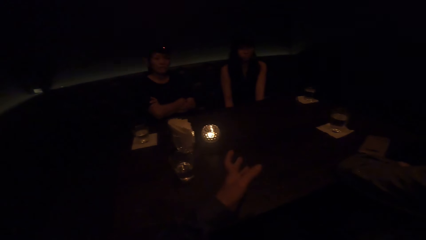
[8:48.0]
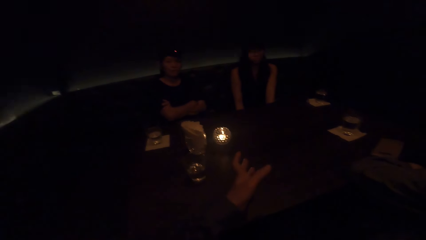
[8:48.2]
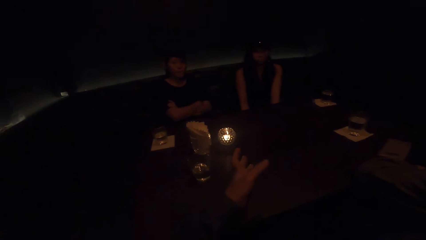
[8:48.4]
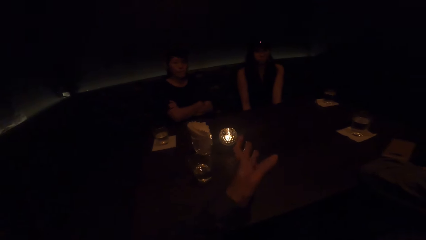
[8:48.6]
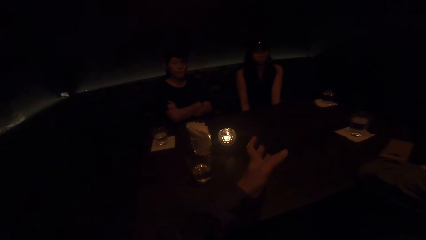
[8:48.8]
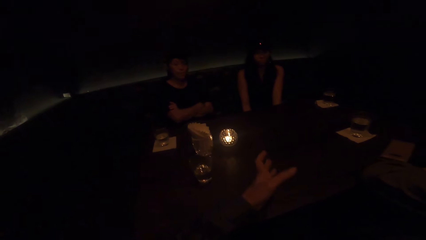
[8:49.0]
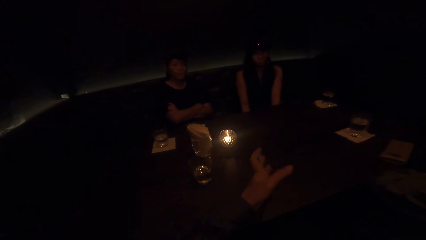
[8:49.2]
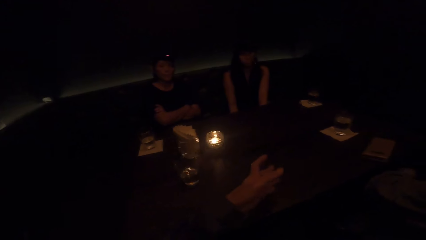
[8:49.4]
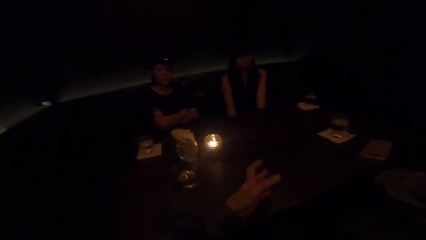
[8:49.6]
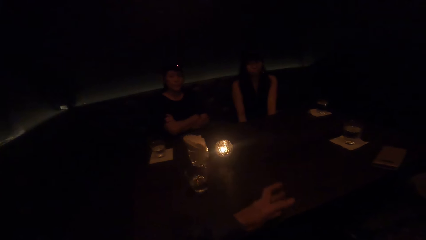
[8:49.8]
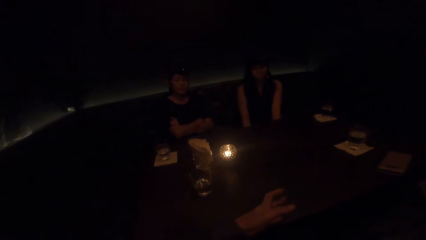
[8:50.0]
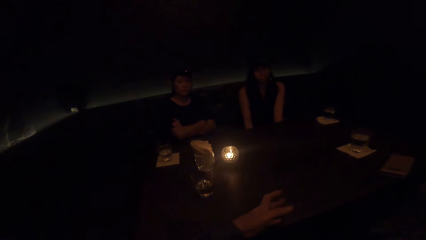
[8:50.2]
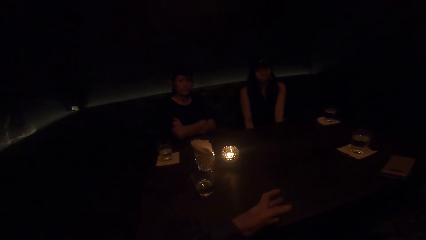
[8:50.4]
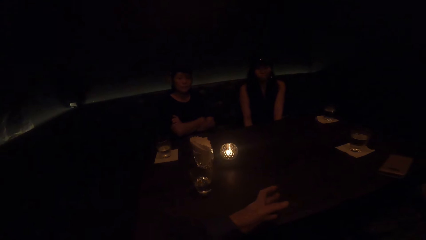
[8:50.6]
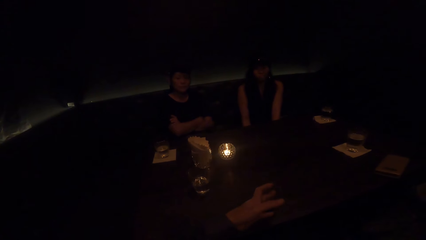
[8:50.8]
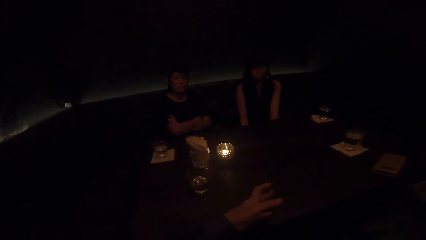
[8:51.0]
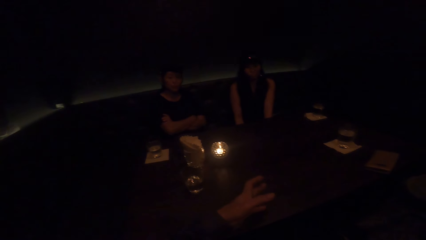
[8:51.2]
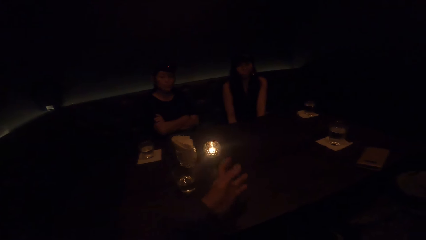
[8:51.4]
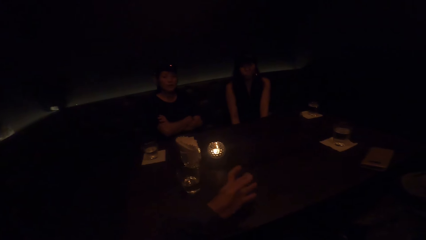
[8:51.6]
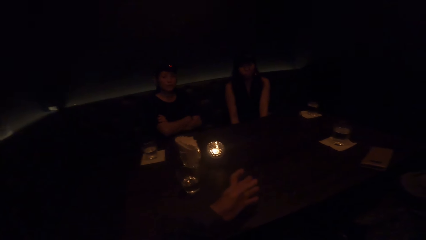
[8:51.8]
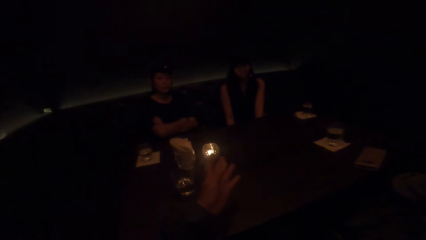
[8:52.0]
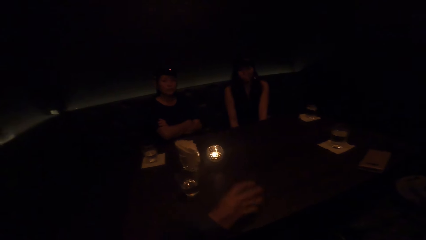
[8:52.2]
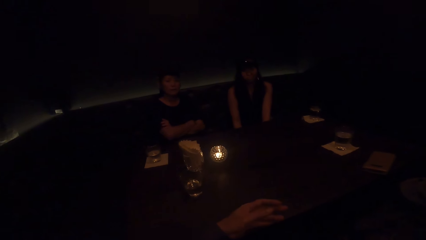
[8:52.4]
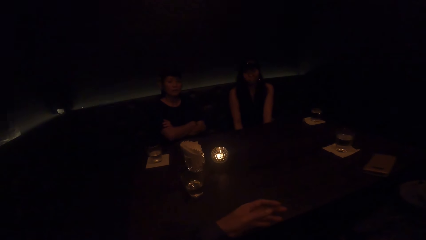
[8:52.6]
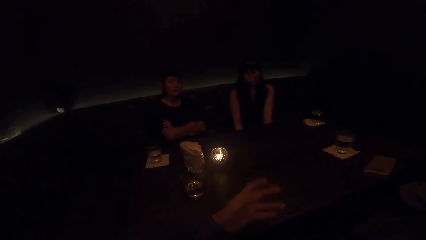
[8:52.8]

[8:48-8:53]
The camera wearer talks to three women.

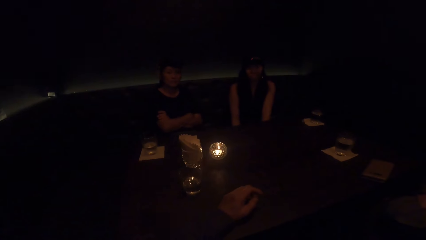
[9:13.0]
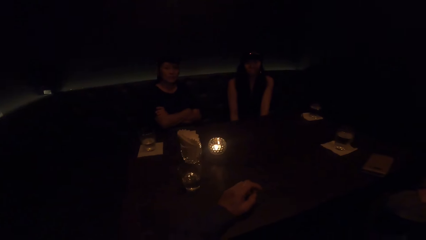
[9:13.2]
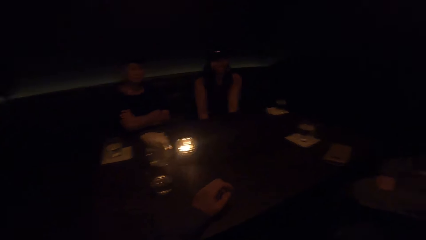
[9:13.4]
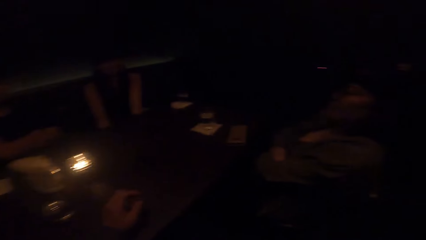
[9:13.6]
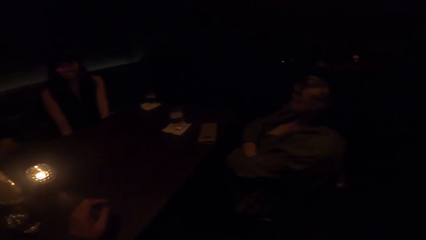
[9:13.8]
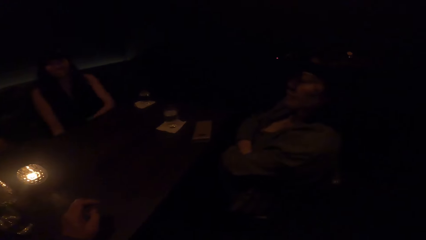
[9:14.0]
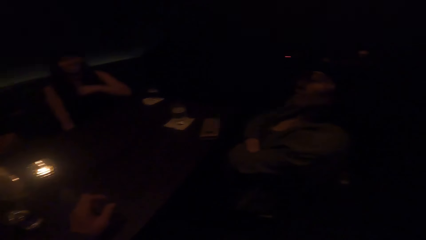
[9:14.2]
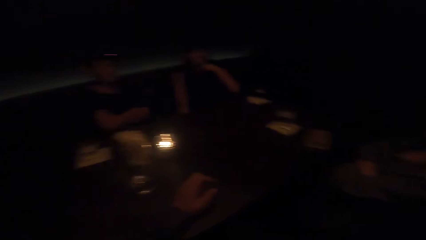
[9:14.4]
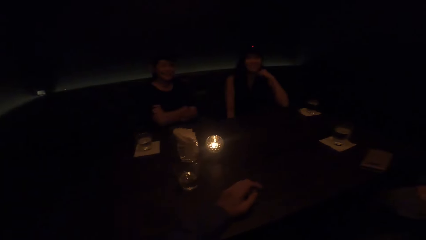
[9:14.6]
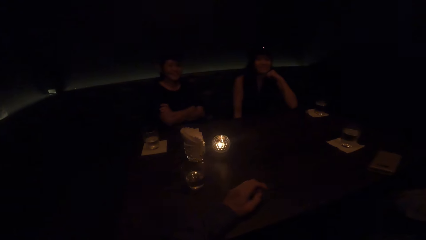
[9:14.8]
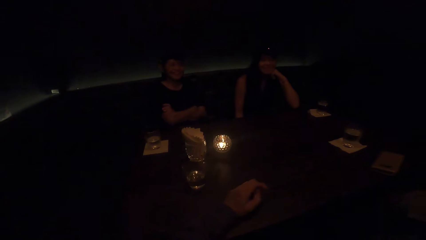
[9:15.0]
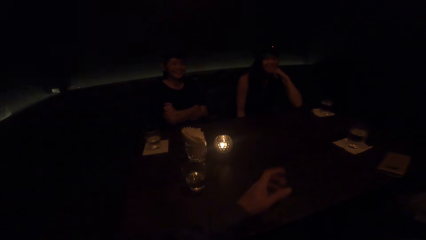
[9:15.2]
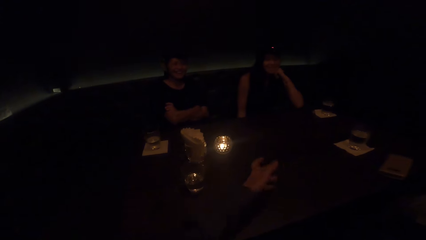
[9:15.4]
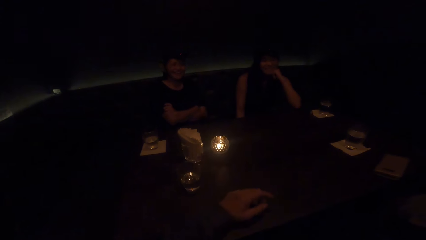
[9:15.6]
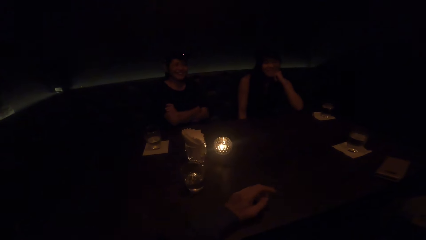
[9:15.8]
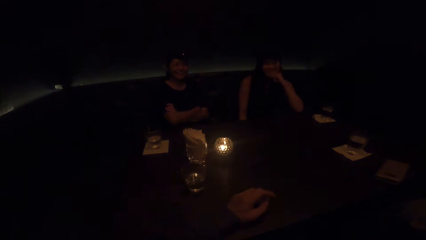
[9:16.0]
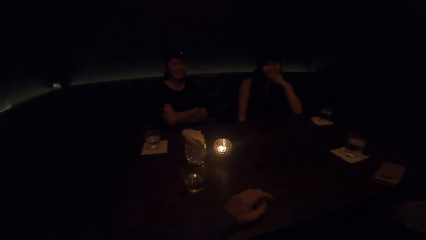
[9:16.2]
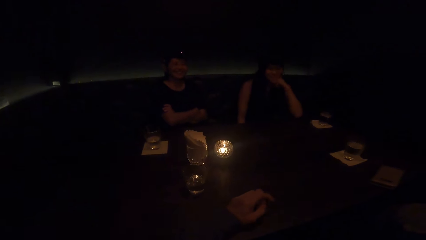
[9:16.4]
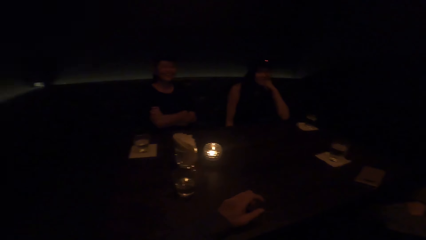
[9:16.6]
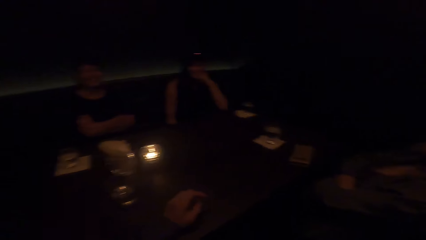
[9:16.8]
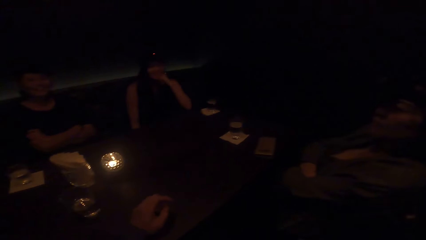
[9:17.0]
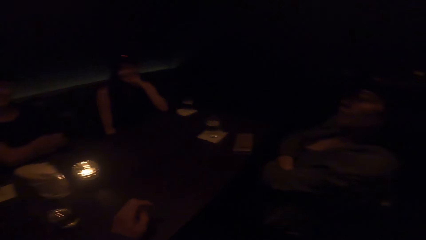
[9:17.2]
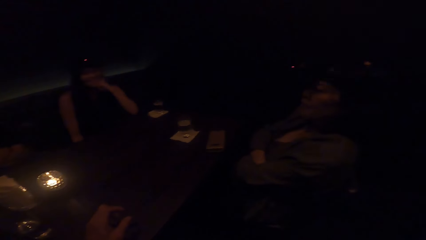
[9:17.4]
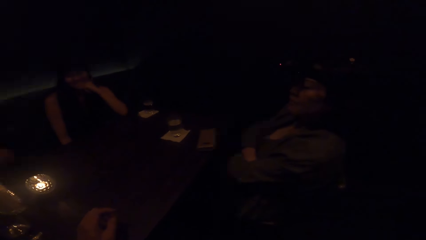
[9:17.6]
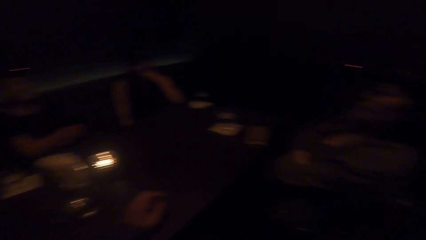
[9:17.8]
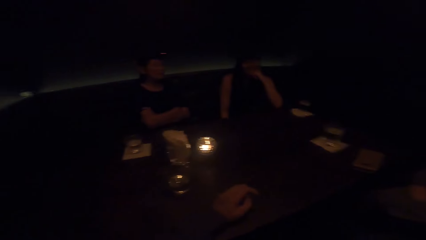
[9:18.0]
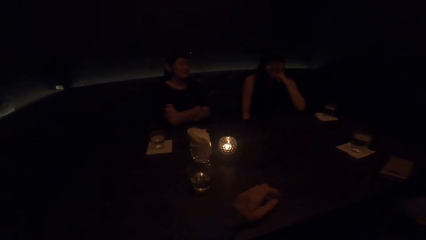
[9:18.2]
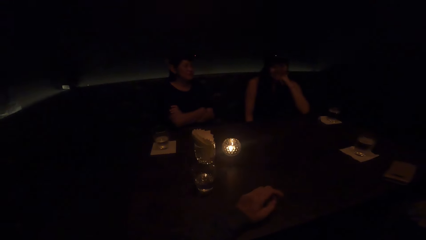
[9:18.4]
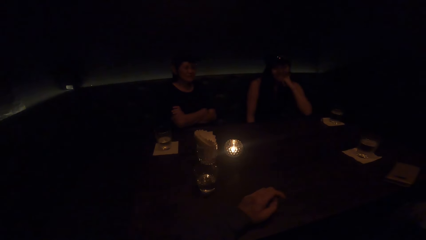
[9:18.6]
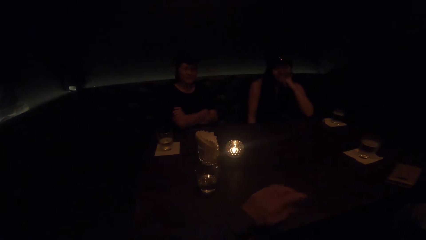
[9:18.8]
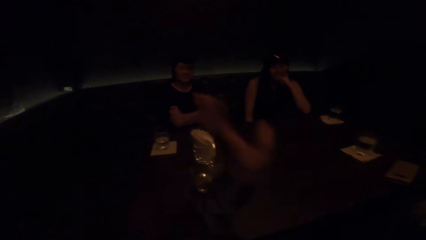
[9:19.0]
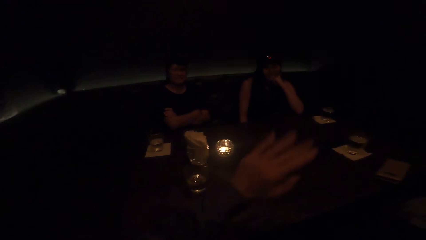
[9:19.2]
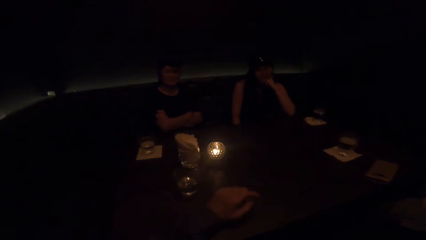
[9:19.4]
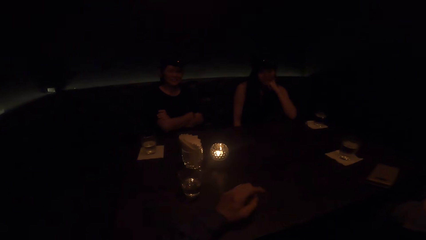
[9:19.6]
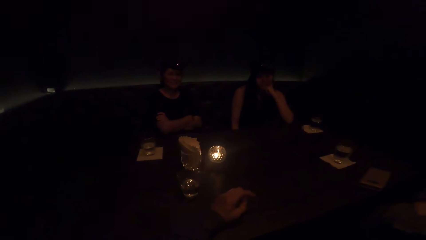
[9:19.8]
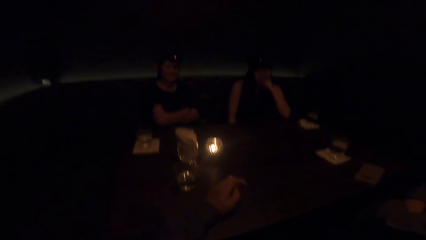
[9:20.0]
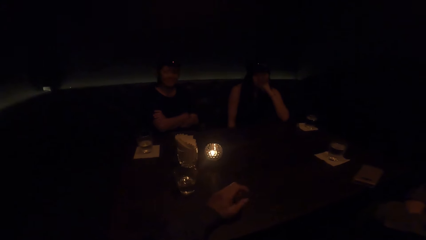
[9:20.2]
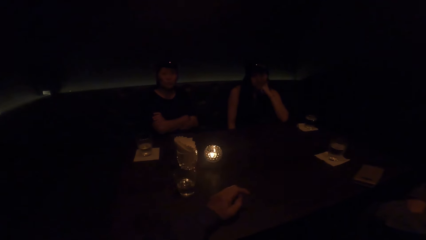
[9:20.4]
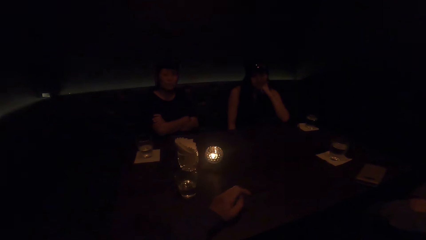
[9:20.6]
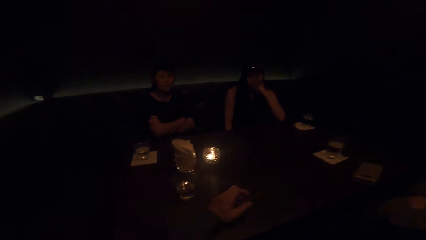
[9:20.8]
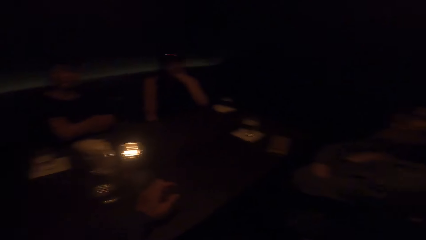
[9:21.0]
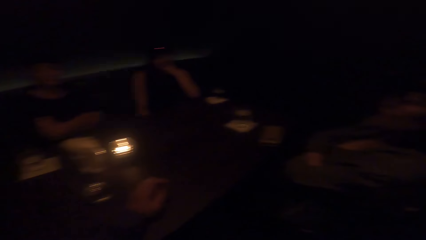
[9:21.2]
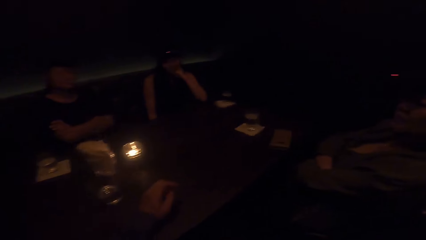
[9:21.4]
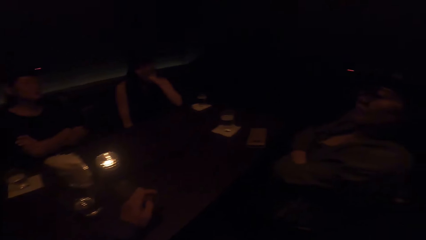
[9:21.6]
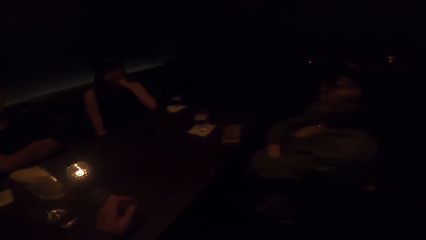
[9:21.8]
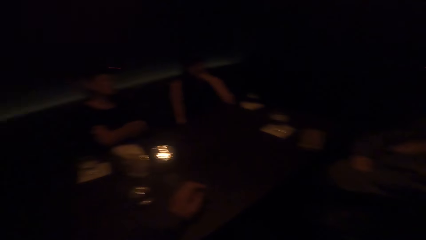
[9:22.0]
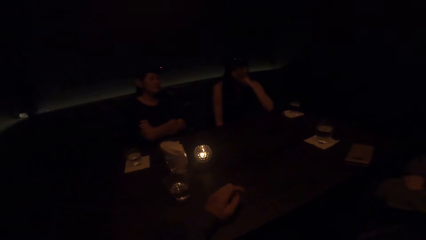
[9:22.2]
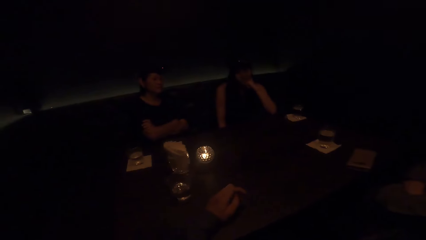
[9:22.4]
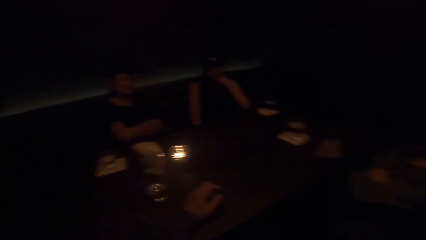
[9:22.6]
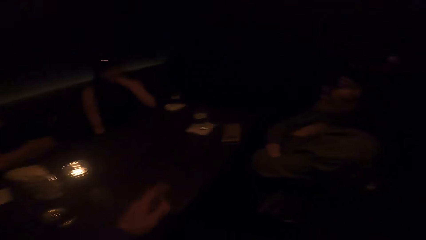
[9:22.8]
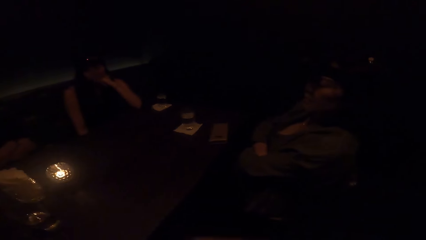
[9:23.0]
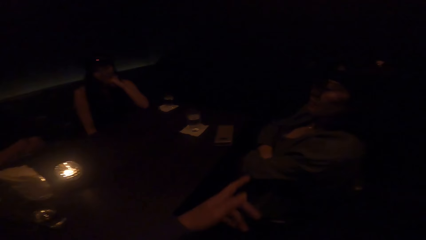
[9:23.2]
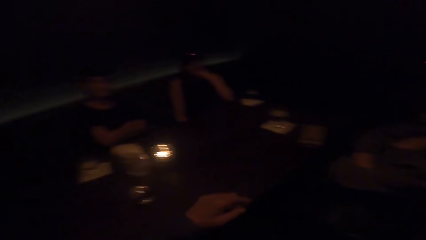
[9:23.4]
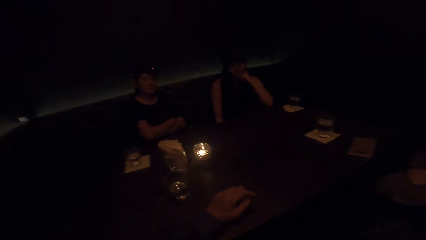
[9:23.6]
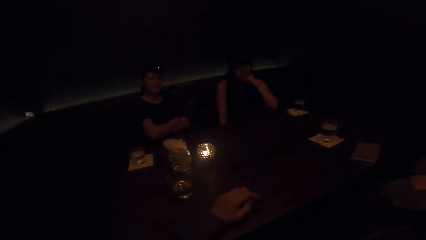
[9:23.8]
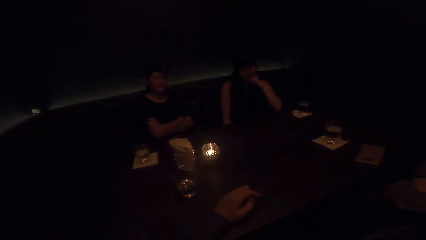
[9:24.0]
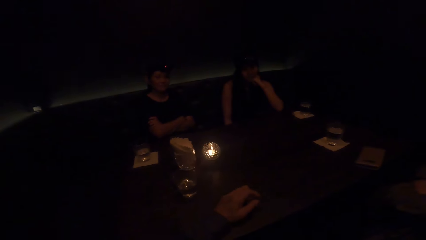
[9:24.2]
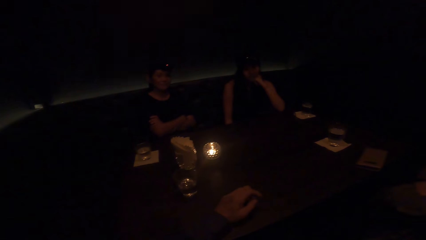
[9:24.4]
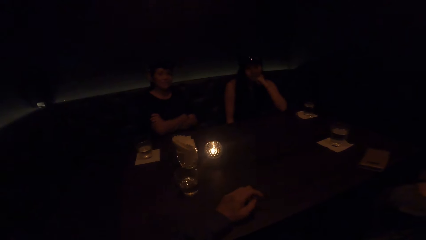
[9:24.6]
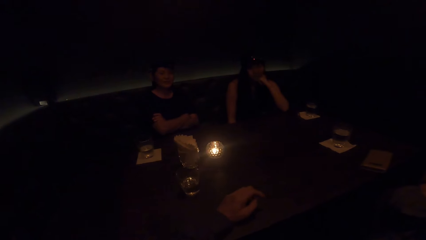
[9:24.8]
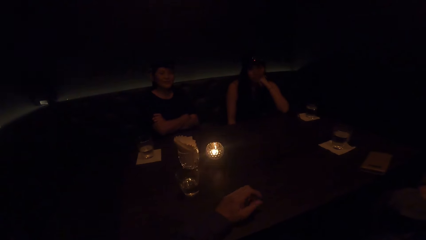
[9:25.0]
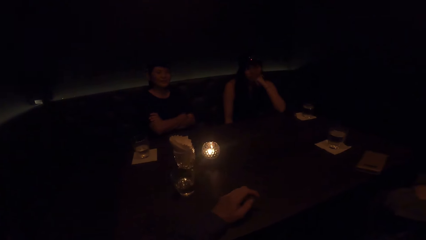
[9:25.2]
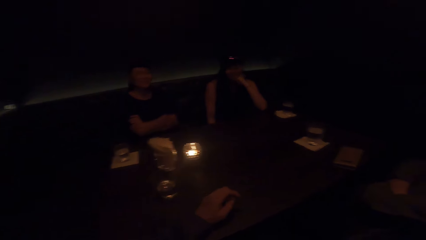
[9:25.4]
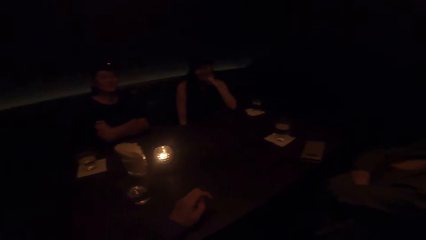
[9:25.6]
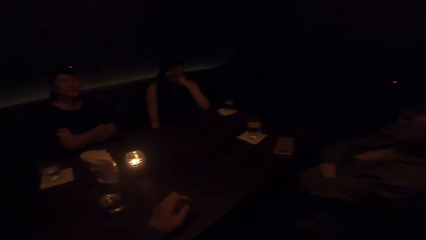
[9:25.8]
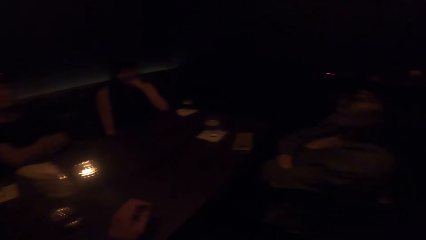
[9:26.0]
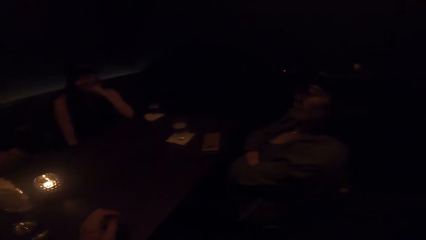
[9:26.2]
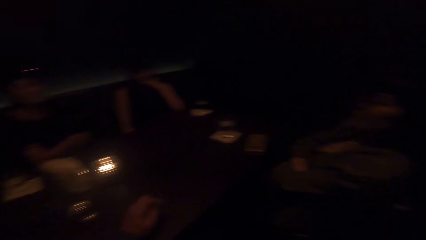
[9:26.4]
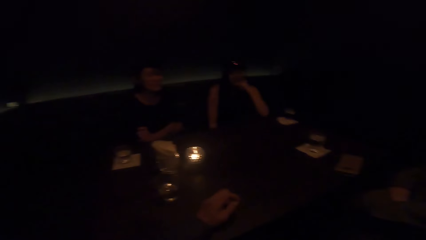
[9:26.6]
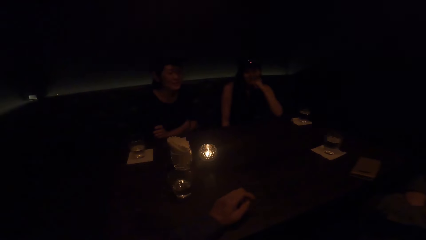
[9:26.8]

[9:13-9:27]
A woman places her hand on the table. The camera wearer moves his hand. He rests his hand on the table. He rubs his fingers and raises his hand. He rests his hand on the table. He rubs his fingers. He removes his hand from the table, puts his hand on the table and rubs his fingers.
